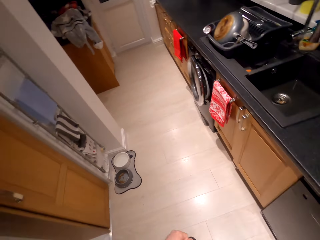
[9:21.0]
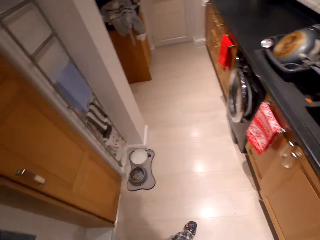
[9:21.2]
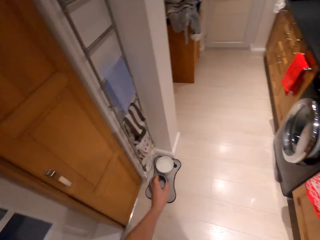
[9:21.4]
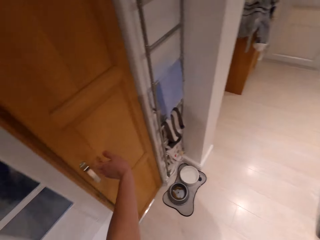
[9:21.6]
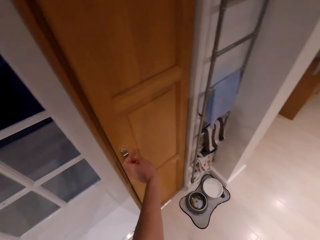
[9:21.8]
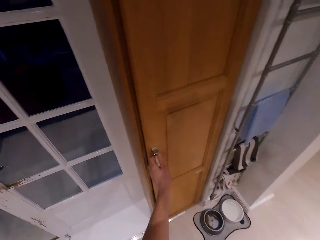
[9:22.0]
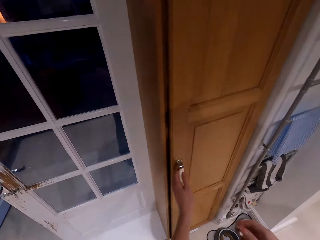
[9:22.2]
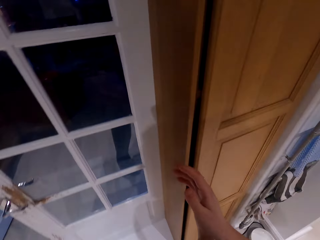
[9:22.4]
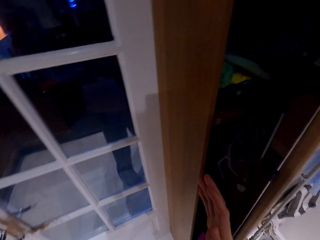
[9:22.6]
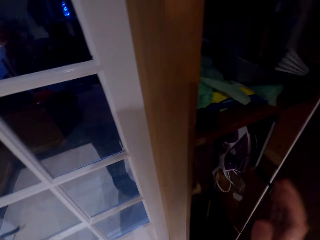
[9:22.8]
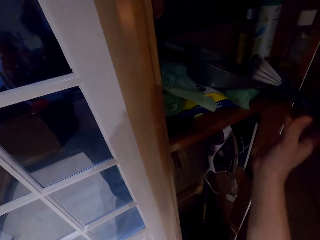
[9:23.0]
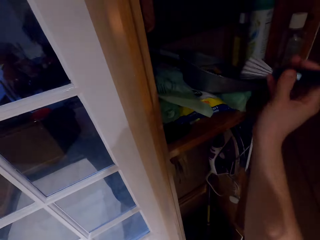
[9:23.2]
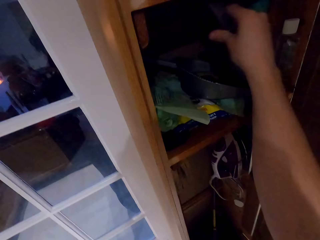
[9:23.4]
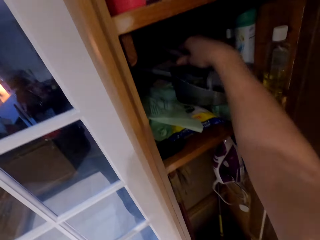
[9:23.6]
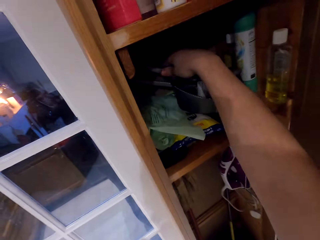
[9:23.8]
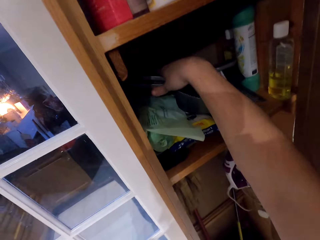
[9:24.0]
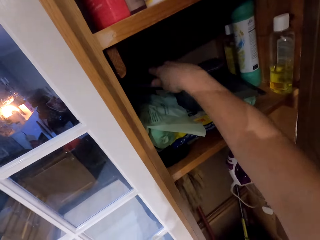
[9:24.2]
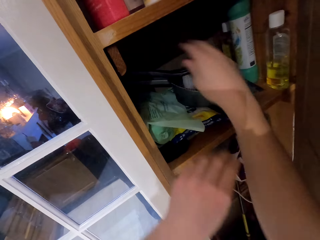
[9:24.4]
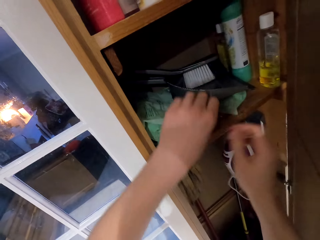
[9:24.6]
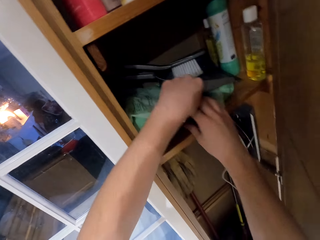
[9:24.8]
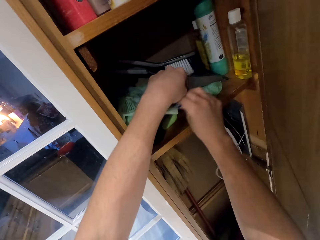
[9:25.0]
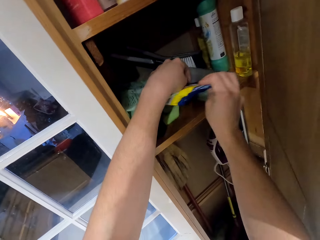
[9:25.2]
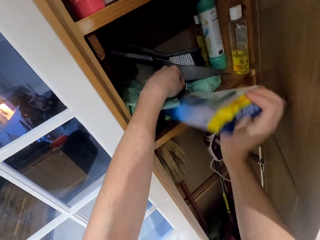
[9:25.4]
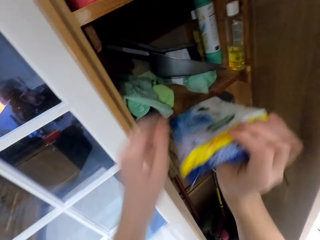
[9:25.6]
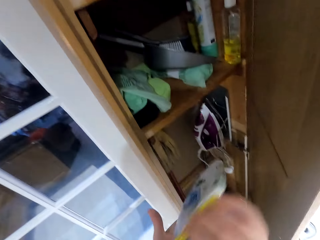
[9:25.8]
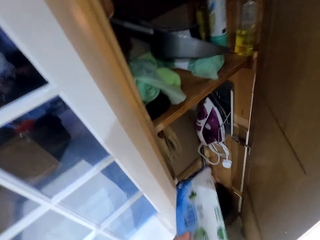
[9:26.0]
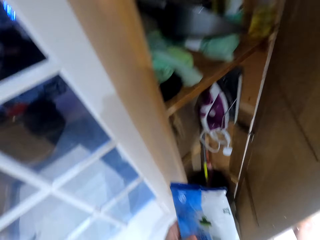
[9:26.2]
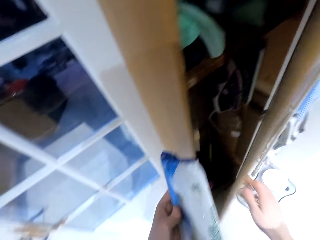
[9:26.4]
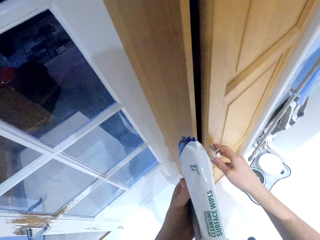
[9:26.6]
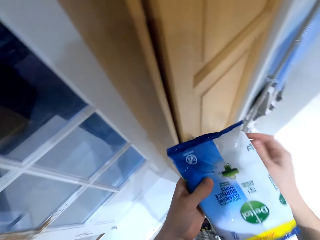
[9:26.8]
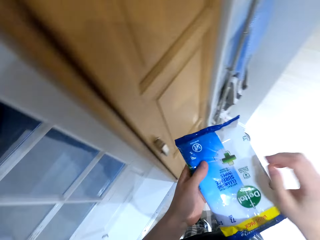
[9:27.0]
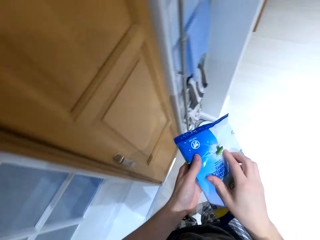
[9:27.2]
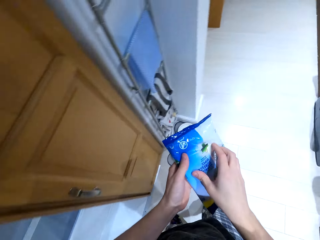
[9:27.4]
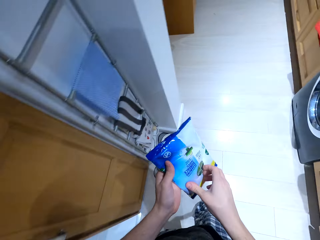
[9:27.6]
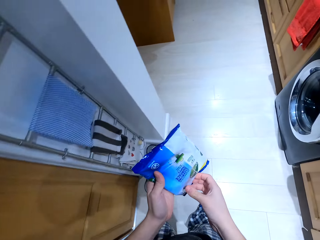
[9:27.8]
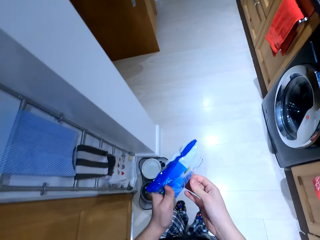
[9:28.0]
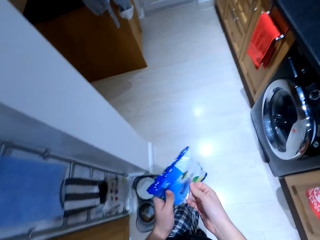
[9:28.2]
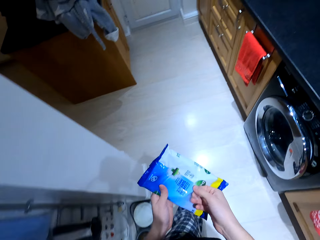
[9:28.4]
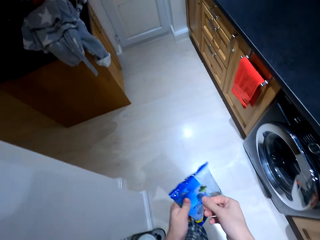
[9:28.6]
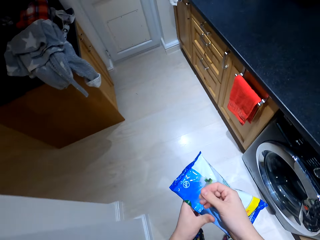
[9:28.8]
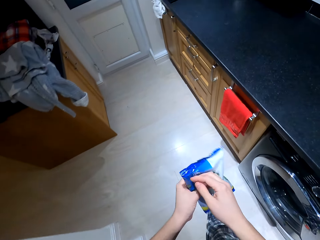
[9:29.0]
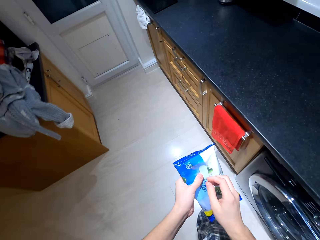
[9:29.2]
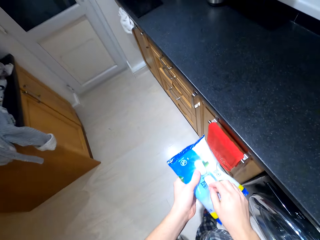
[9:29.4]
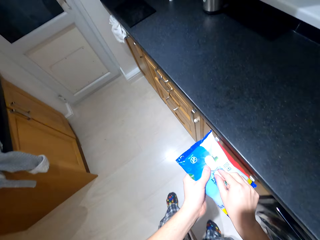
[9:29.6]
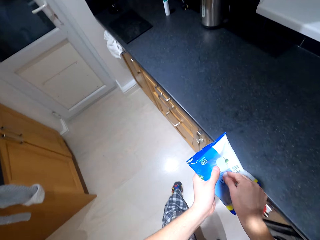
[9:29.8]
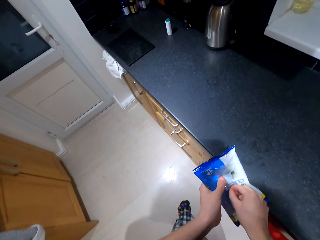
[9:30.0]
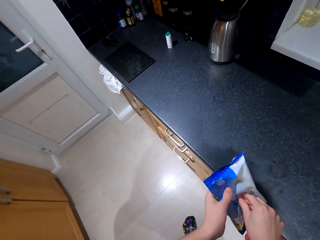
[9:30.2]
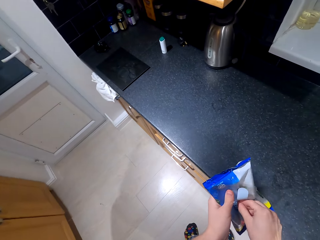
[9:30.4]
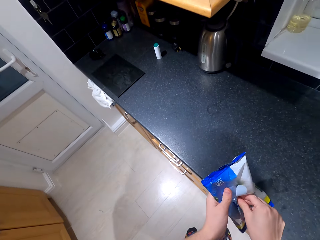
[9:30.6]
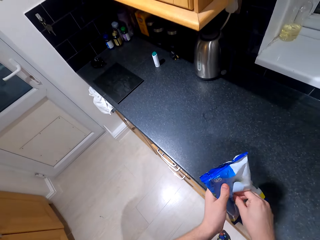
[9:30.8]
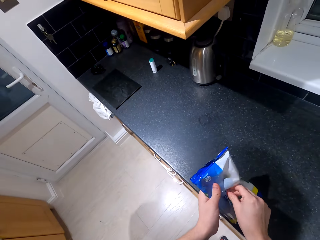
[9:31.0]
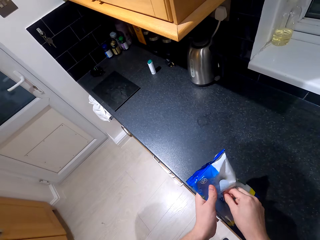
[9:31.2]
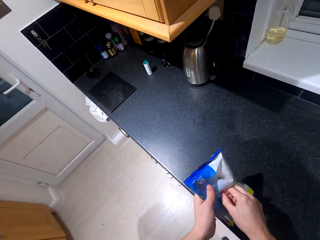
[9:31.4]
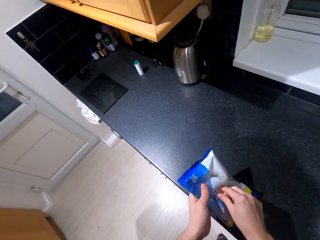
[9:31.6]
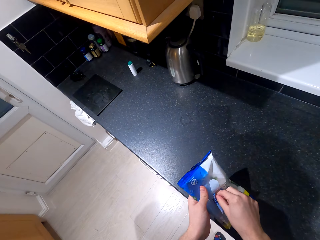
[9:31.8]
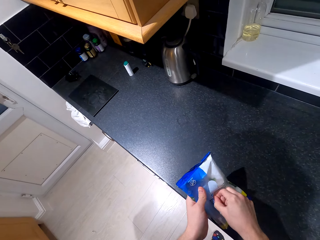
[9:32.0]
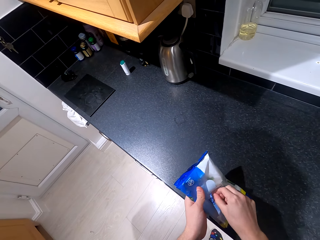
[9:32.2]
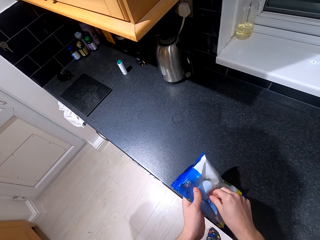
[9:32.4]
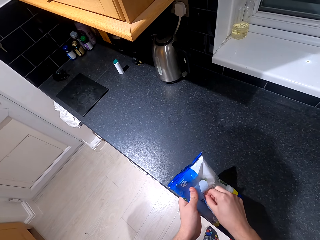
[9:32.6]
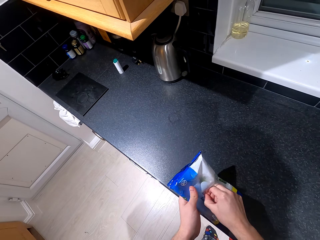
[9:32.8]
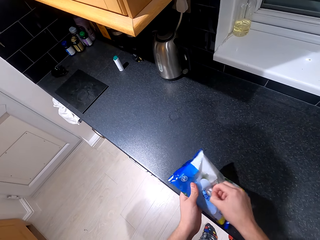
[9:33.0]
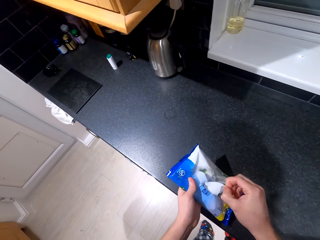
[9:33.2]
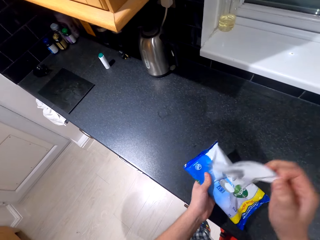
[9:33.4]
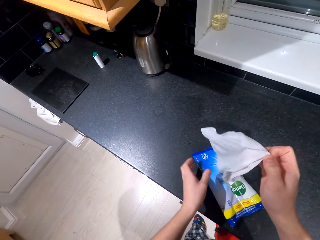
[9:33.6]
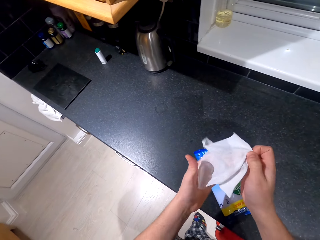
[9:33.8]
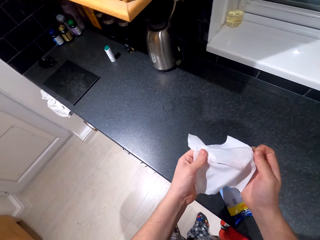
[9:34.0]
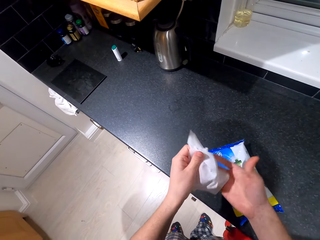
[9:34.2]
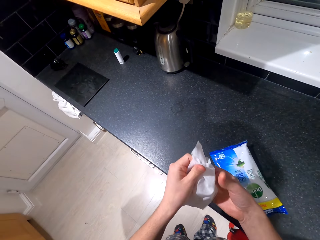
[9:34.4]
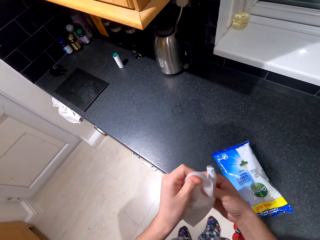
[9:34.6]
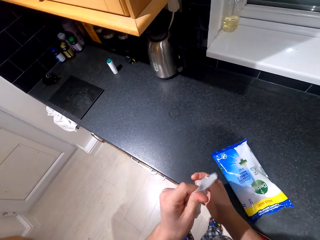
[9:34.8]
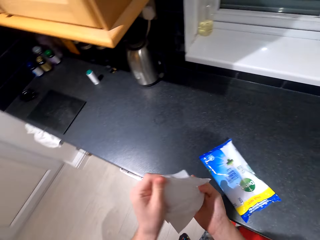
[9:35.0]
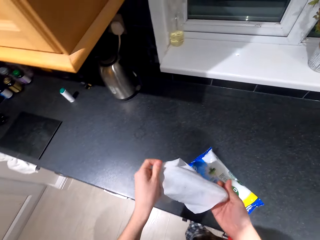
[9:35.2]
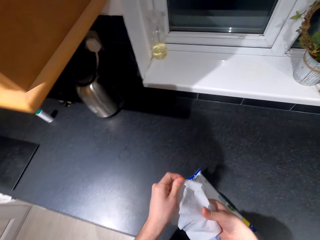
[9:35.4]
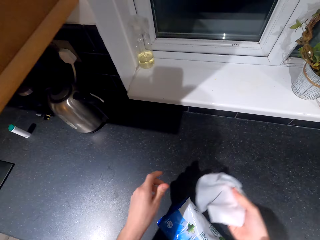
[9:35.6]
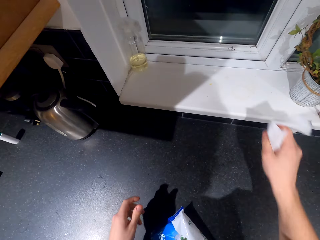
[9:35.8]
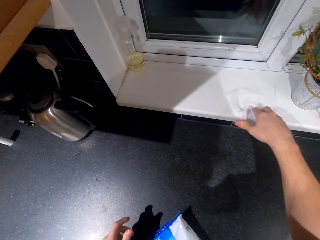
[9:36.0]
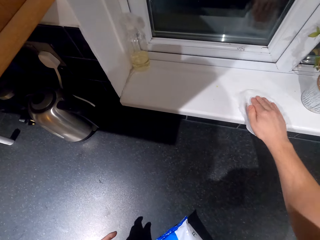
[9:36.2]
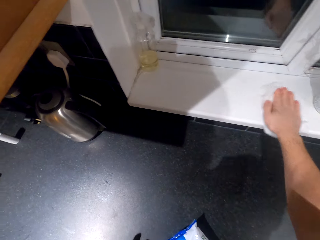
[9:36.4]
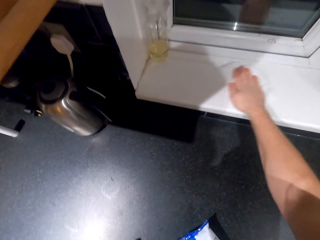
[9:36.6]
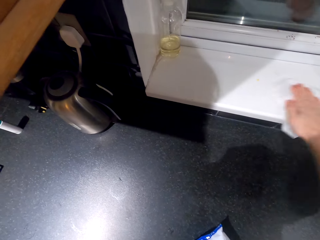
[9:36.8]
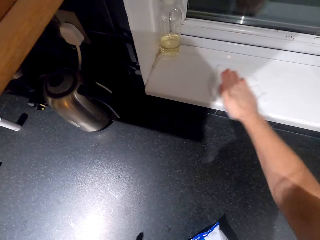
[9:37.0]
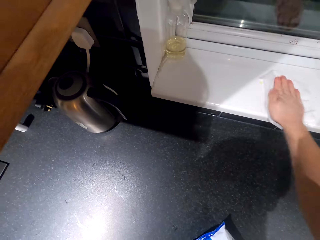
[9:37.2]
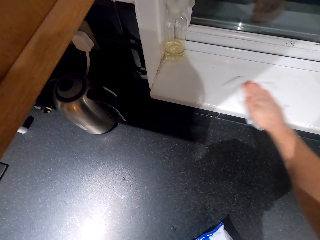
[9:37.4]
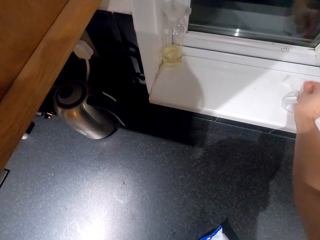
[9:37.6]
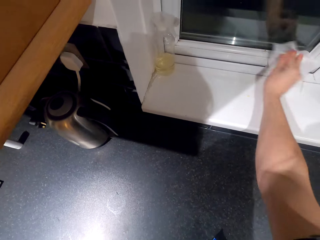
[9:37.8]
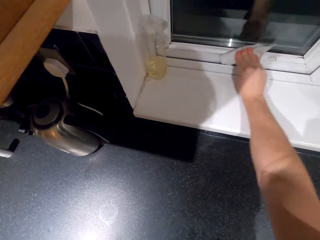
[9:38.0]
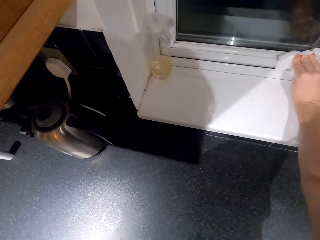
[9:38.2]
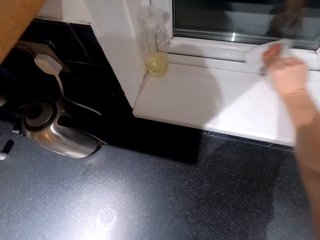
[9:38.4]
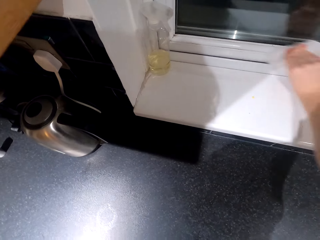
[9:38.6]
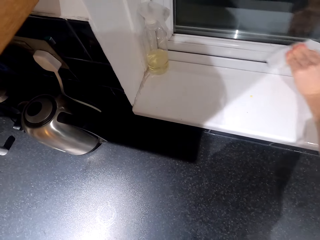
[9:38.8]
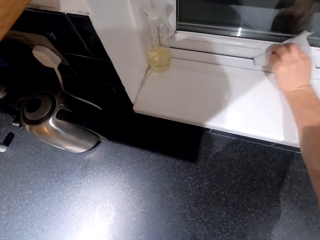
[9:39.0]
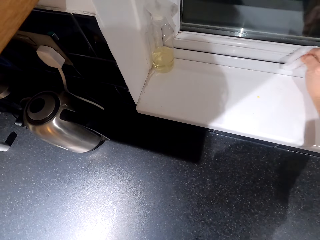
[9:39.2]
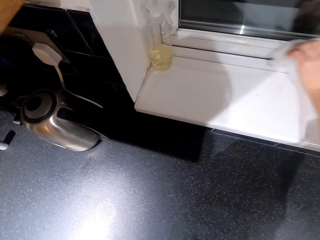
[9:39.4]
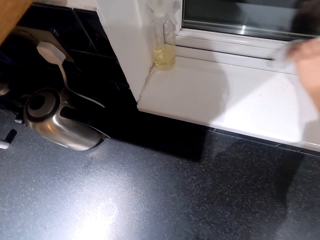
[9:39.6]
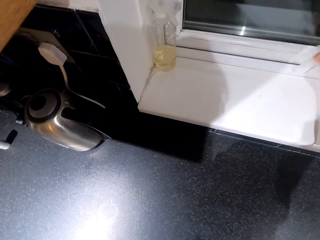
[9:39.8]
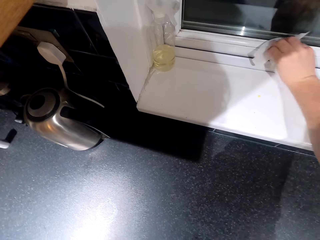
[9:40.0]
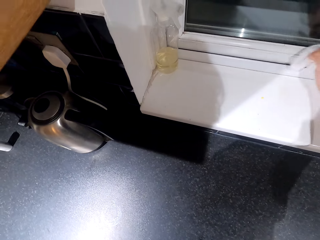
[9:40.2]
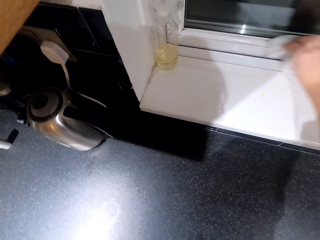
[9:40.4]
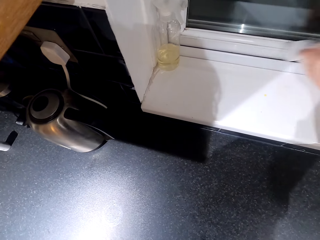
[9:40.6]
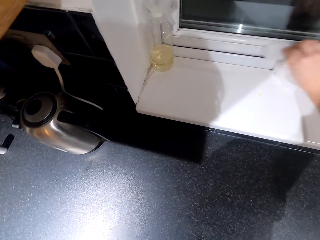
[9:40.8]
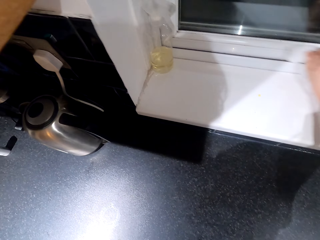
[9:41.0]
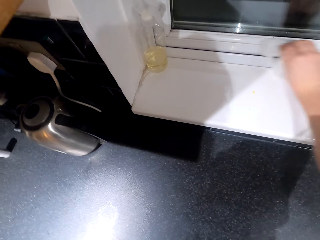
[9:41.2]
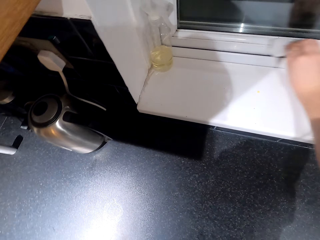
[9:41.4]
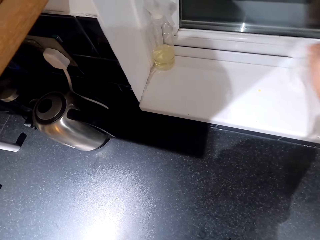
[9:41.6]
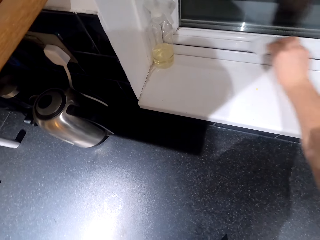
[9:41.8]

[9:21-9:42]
The camera wearer opens the cupboard. They pick the surface wipes, close the cupboard, and open the surface wipes. They pick the surface wipes. They use the wet wipes to wipe the window.
